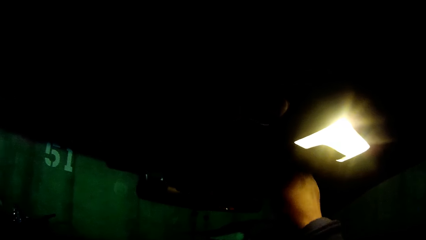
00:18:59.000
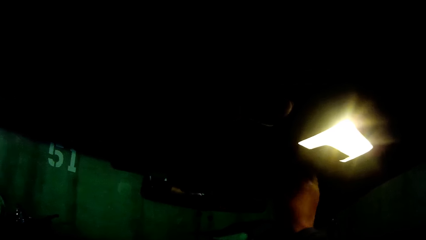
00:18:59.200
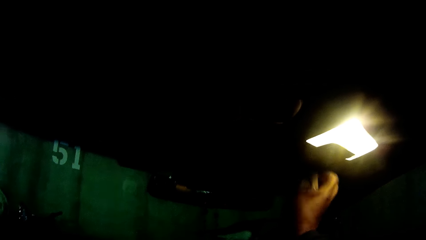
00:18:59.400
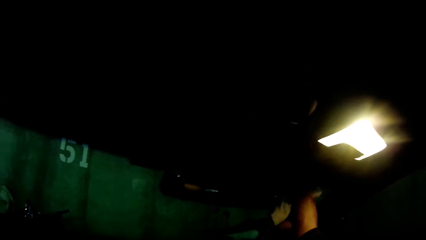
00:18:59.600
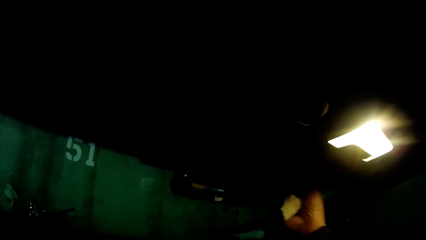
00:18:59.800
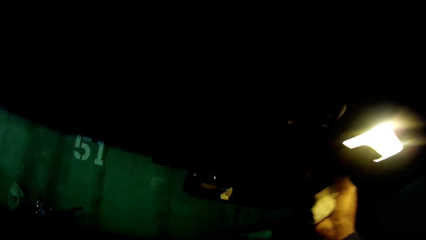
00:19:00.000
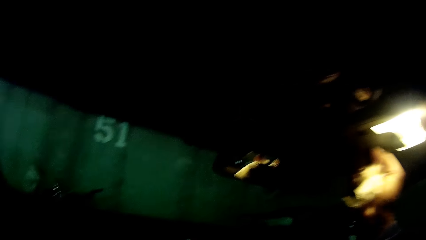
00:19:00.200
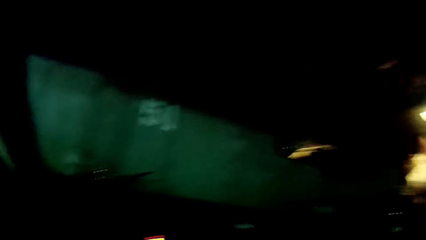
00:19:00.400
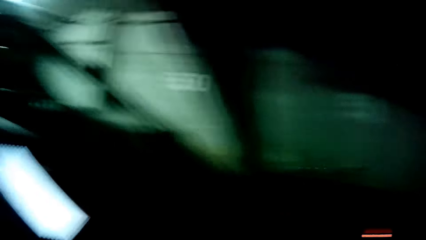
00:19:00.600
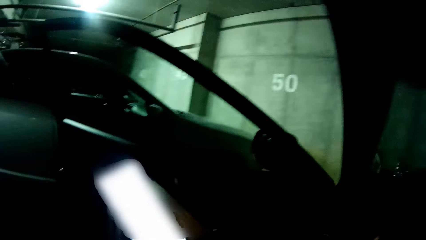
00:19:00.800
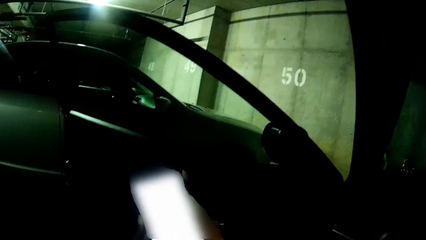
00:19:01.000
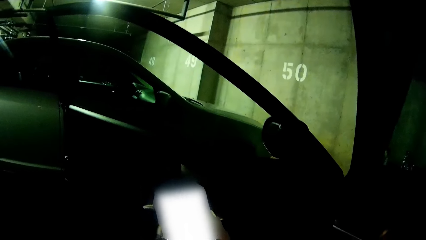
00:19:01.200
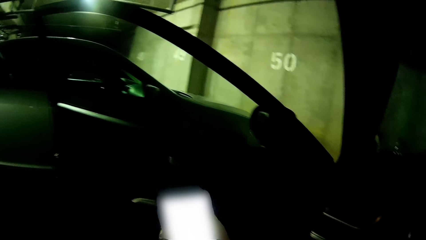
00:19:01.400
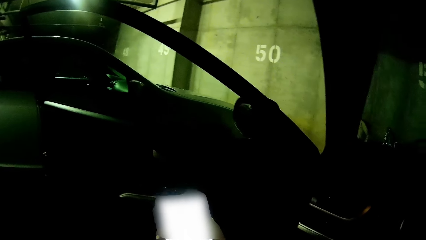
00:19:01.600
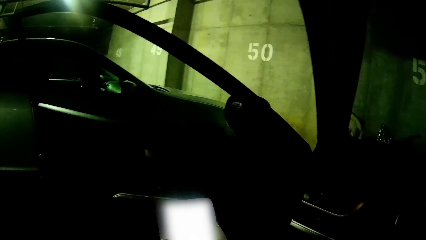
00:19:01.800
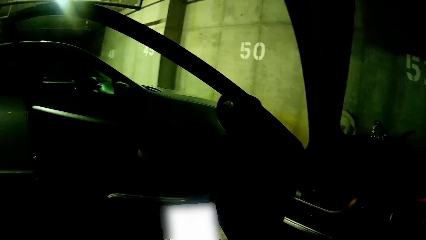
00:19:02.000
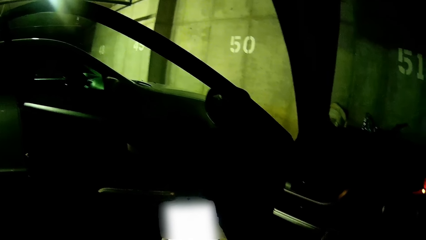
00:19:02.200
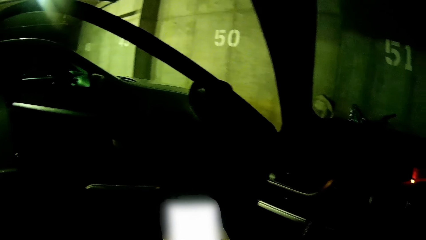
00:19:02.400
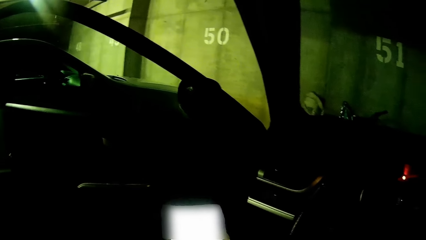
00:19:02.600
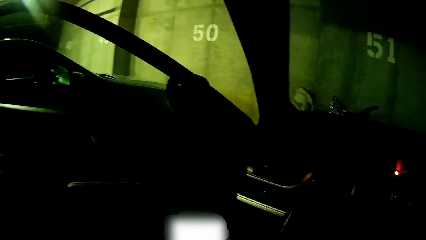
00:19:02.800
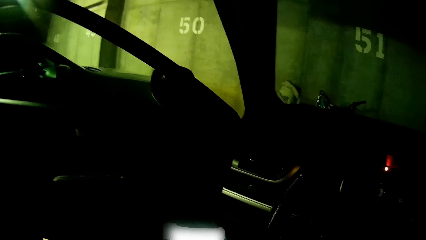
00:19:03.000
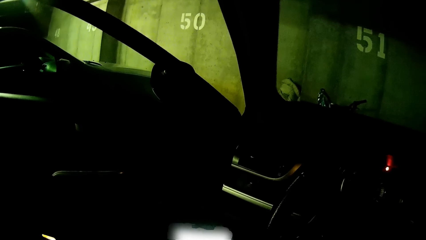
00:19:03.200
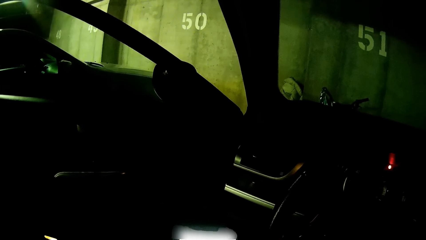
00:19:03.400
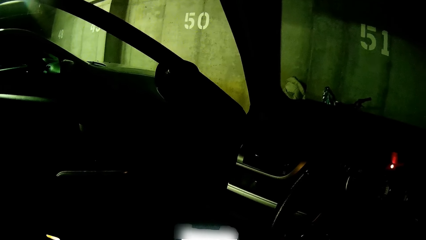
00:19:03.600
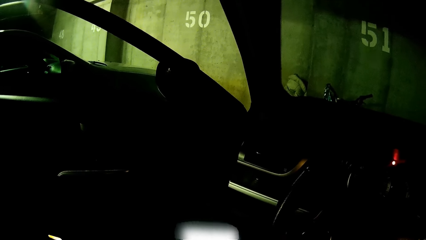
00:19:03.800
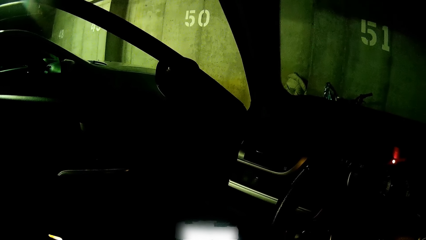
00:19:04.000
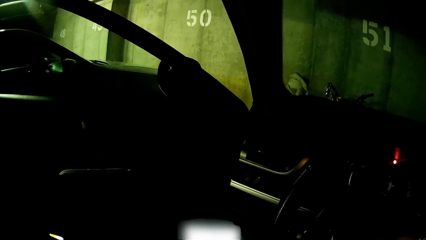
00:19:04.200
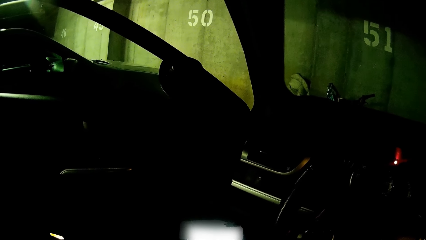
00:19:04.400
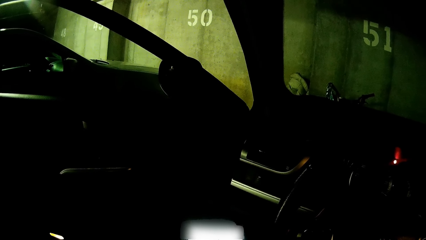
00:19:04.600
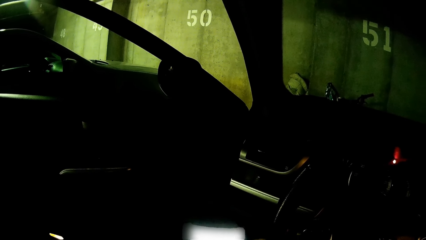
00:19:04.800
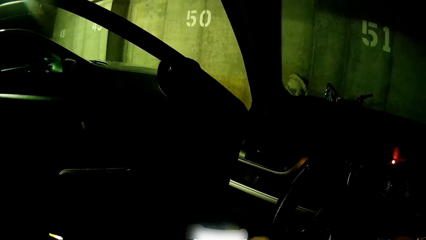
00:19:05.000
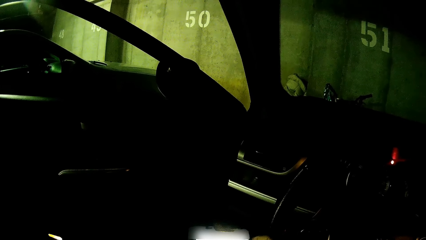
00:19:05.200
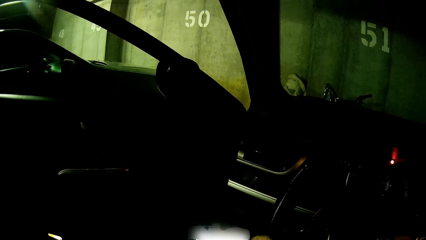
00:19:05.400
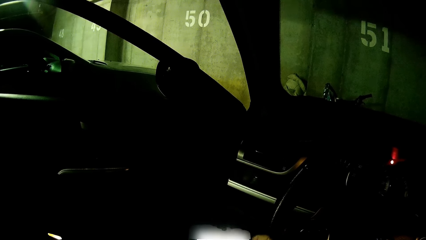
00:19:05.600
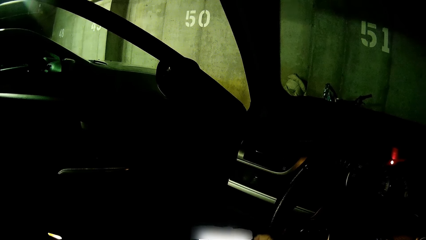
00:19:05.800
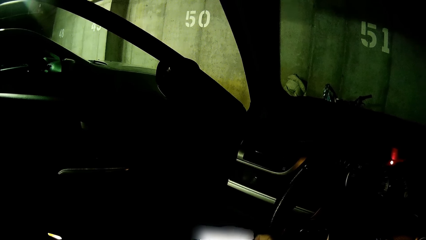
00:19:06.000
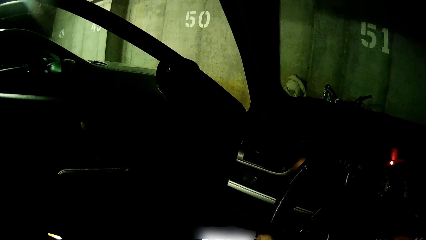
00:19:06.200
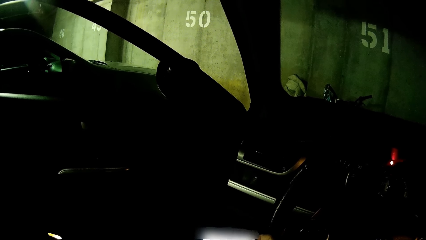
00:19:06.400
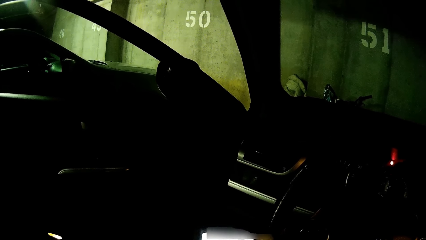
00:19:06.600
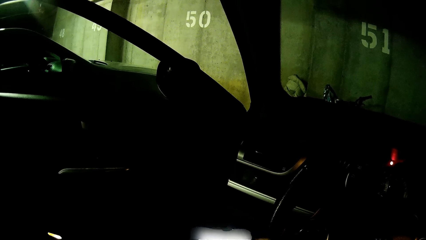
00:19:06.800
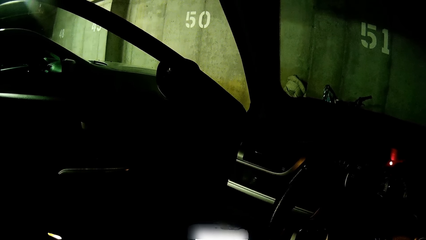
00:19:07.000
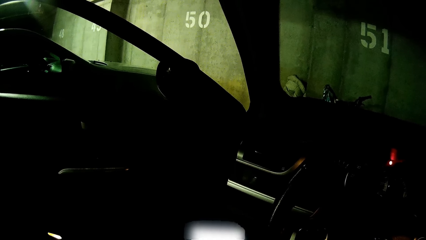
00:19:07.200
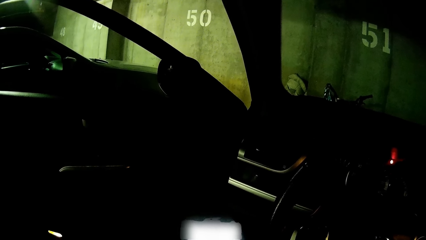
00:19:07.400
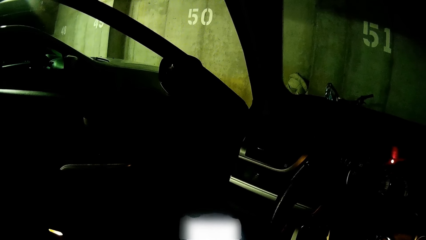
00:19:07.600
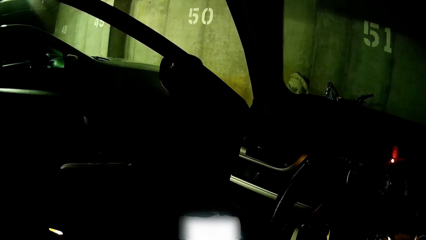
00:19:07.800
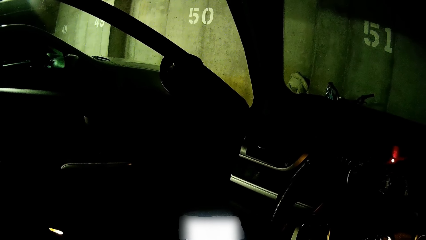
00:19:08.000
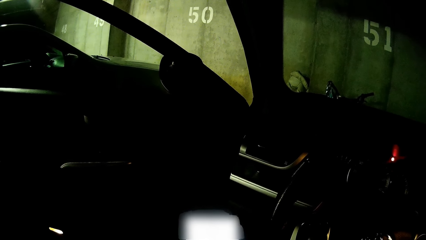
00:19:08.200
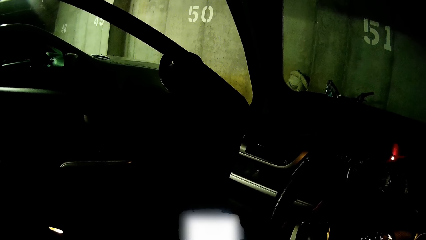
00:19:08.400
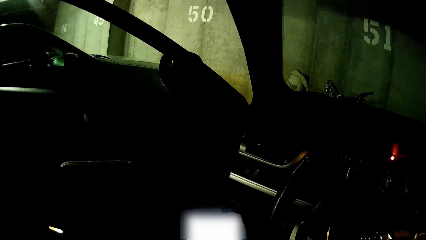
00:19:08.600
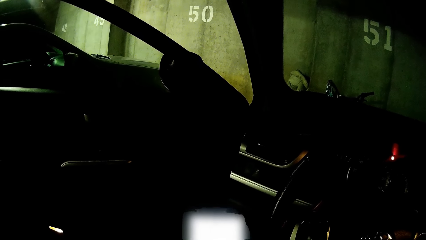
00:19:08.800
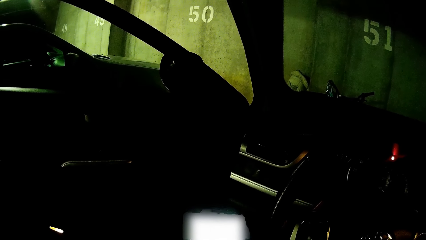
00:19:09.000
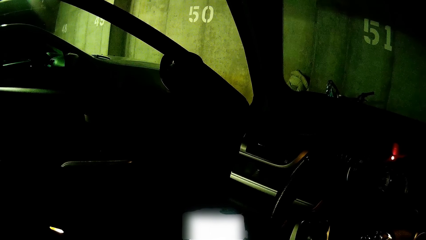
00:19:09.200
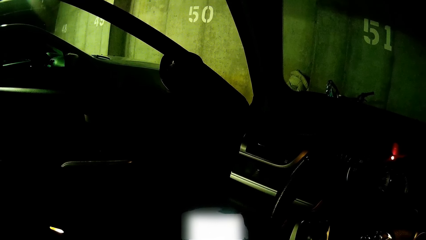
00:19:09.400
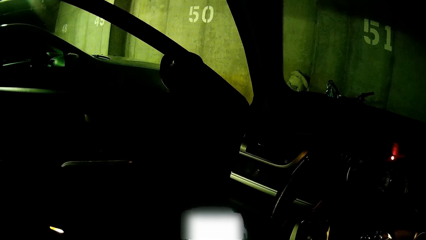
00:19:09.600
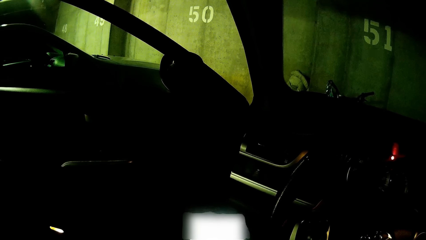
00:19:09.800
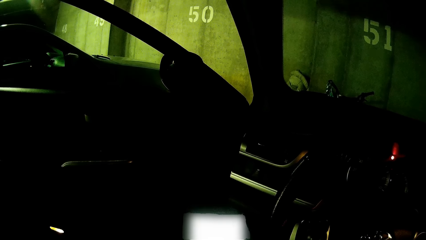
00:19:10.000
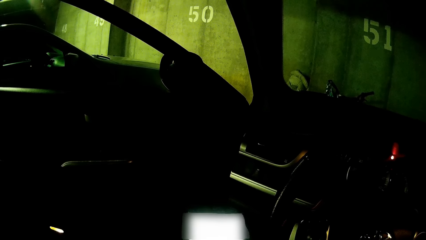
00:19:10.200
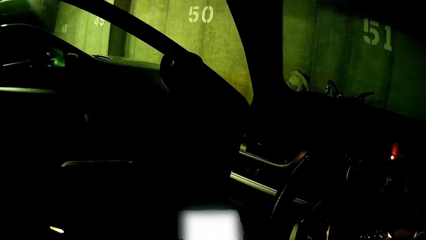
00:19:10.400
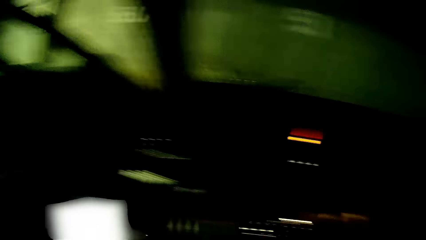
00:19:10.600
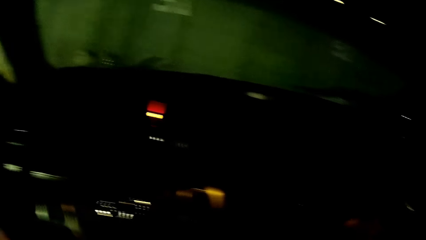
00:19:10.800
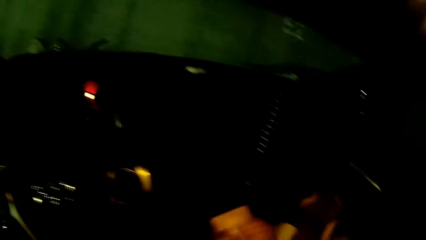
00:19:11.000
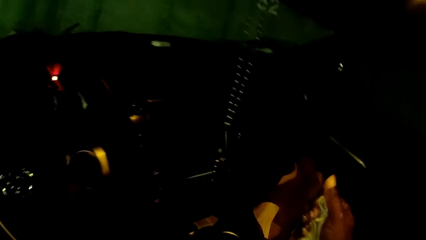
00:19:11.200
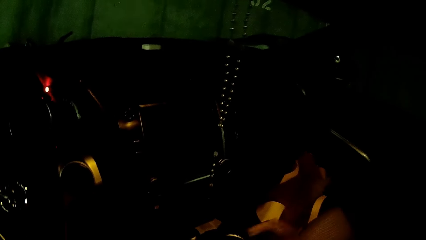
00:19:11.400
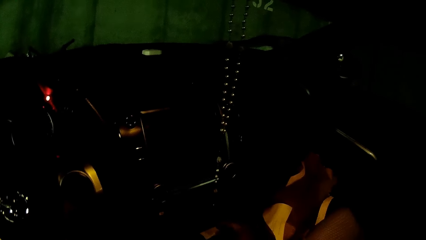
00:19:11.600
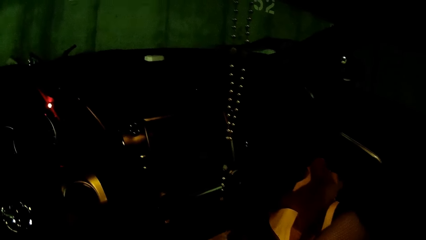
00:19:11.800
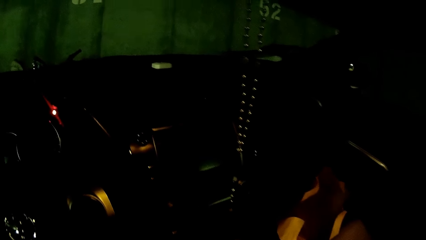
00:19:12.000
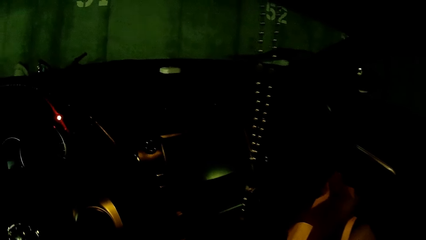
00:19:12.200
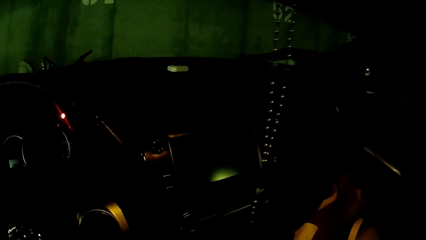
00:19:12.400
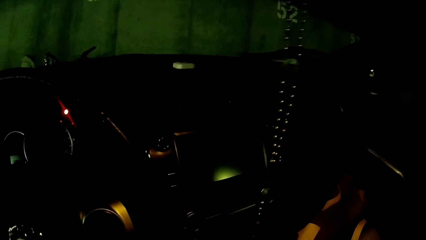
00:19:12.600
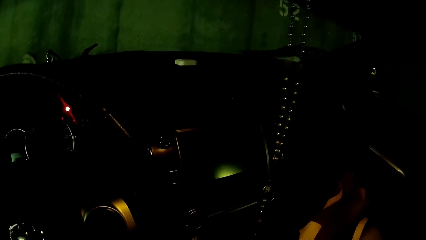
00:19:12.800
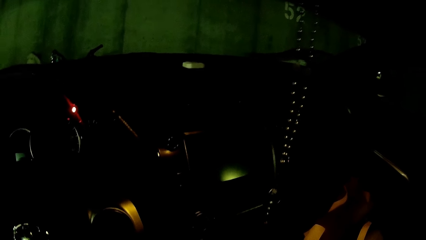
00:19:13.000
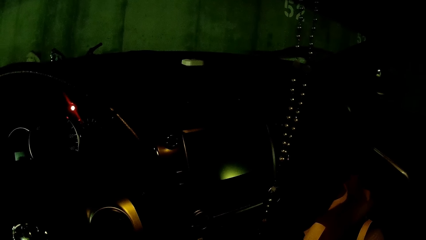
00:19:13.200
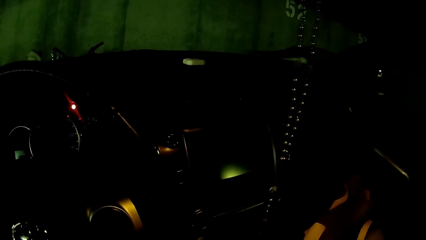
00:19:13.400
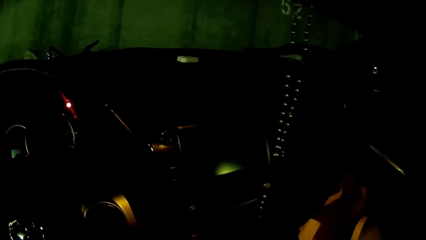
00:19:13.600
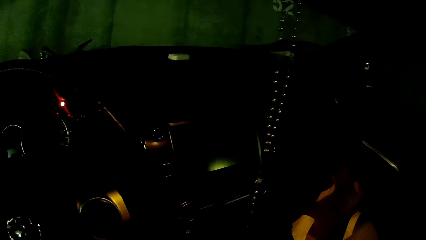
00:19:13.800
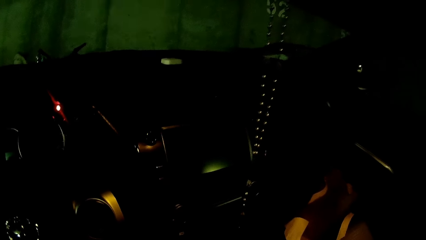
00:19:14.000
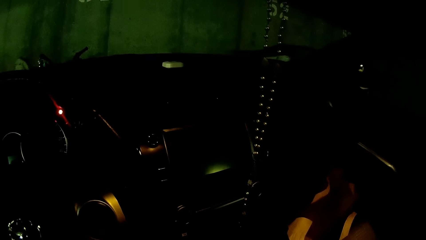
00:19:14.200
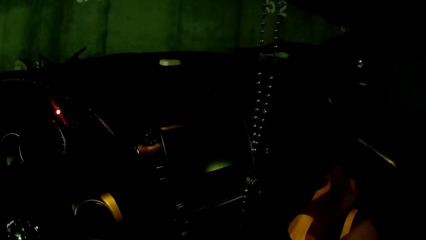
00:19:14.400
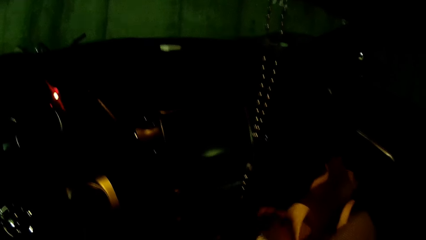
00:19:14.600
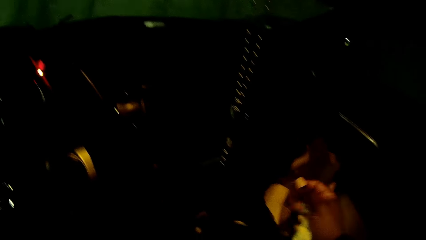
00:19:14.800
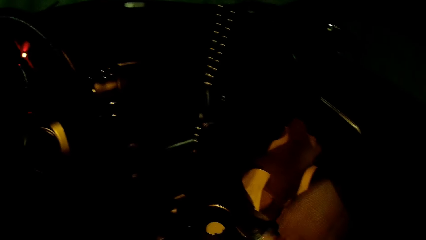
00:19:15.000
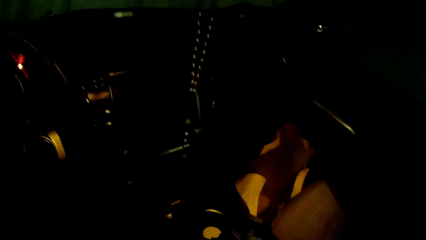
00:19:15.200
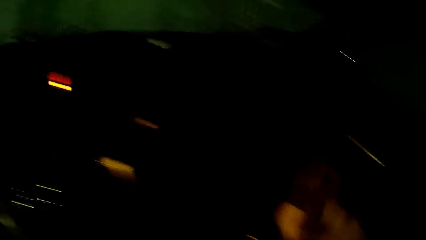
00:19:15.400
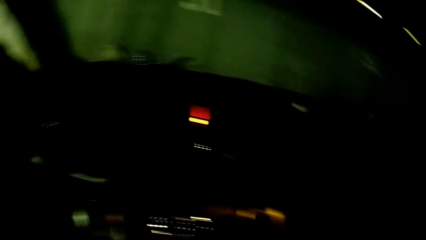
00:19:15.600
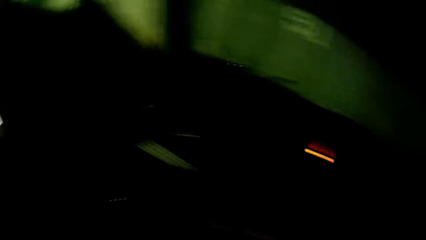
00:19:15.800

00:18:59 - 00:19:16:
The camera wearer removes a piece of tissue paper from the compartment with her right hand. She closes the compartment with her right hand. She holds the phone in her left hand. She operates on the phone. She searches the compartment with her right hand.
